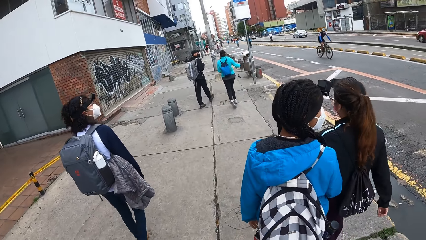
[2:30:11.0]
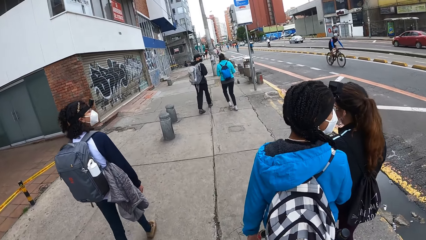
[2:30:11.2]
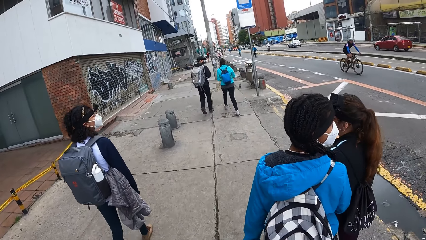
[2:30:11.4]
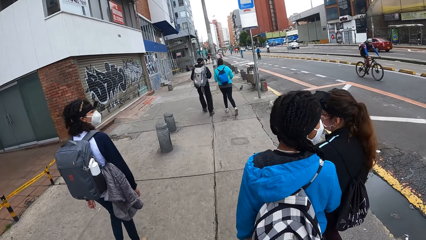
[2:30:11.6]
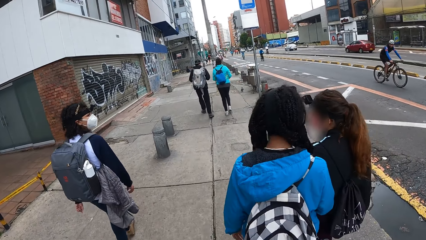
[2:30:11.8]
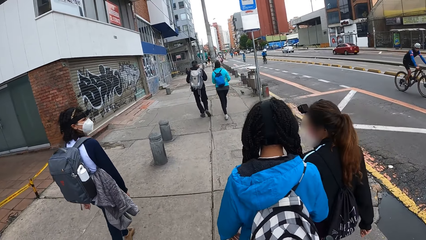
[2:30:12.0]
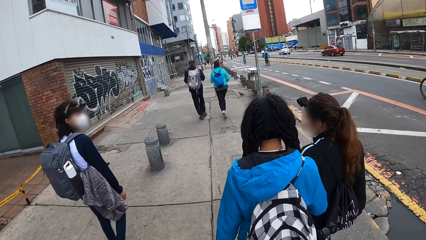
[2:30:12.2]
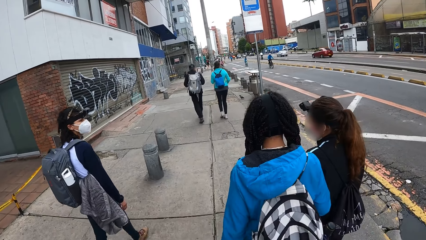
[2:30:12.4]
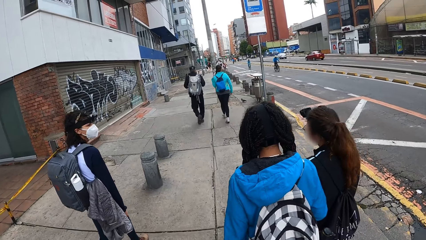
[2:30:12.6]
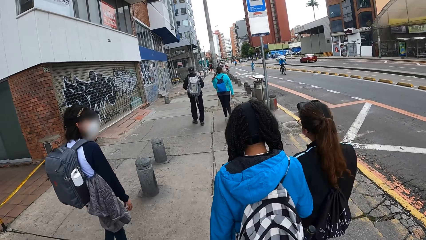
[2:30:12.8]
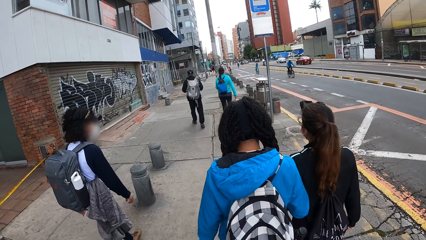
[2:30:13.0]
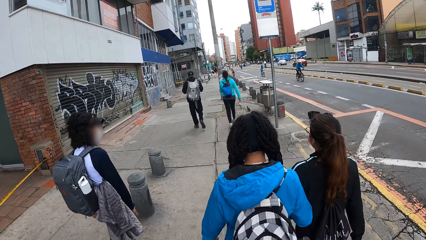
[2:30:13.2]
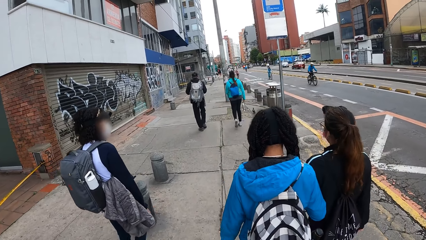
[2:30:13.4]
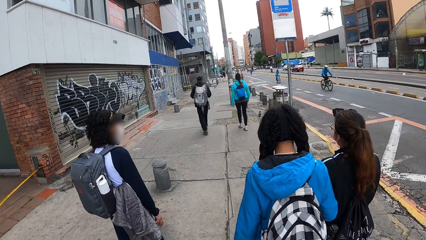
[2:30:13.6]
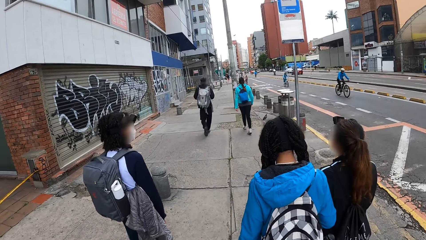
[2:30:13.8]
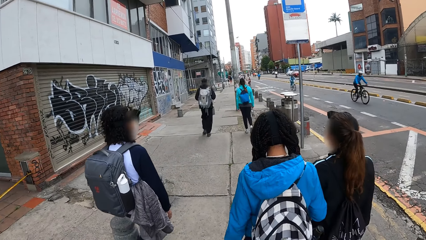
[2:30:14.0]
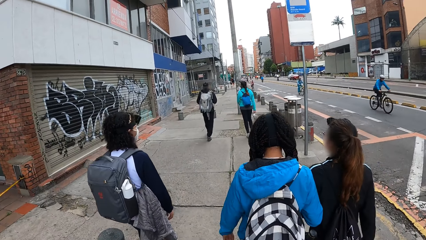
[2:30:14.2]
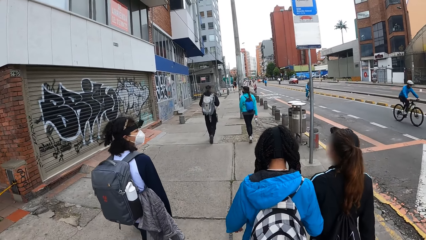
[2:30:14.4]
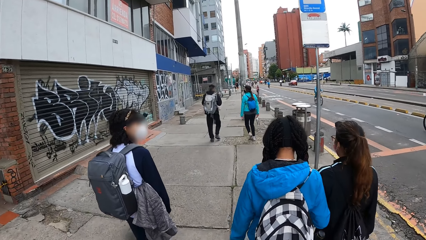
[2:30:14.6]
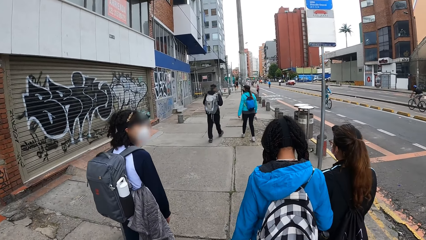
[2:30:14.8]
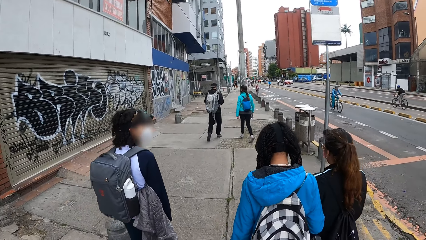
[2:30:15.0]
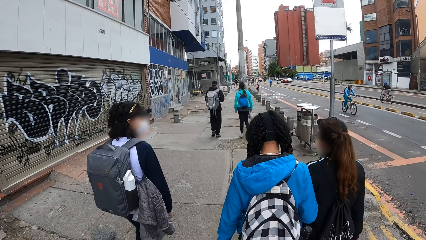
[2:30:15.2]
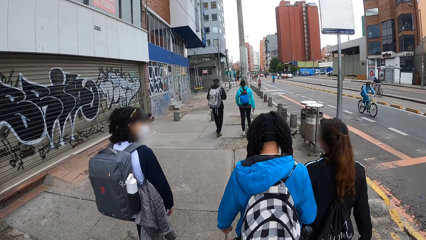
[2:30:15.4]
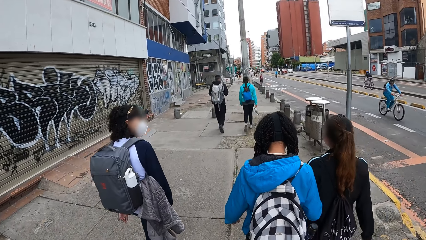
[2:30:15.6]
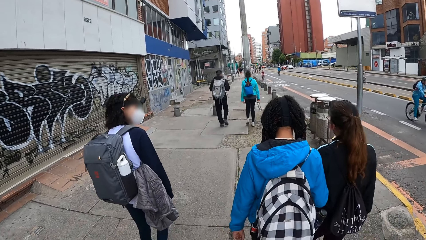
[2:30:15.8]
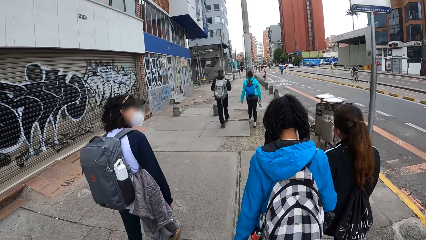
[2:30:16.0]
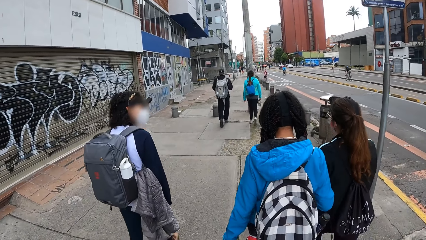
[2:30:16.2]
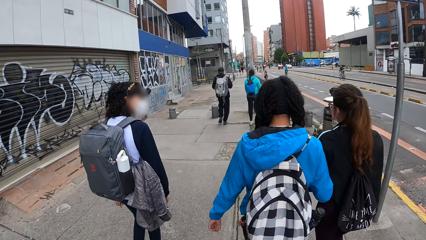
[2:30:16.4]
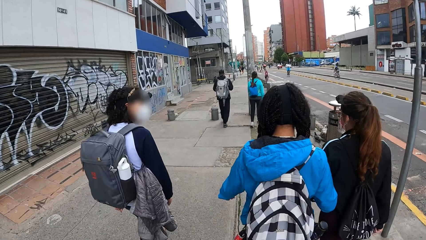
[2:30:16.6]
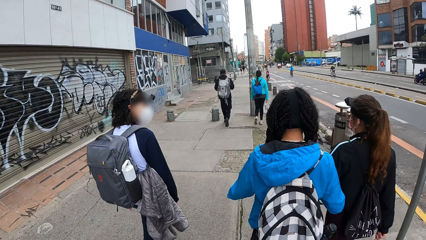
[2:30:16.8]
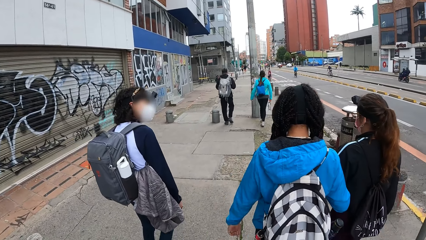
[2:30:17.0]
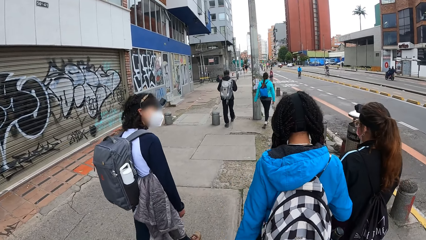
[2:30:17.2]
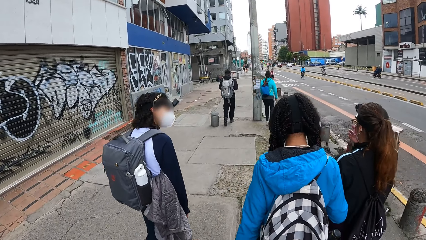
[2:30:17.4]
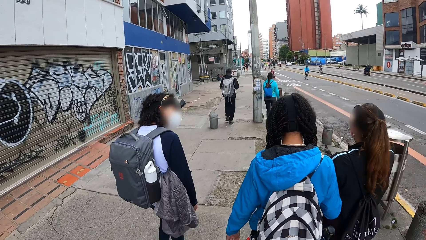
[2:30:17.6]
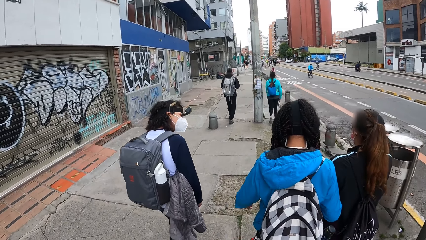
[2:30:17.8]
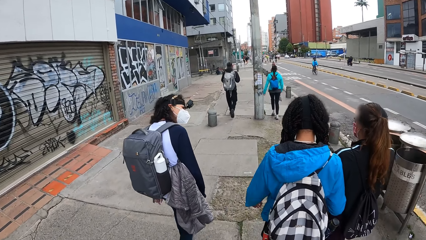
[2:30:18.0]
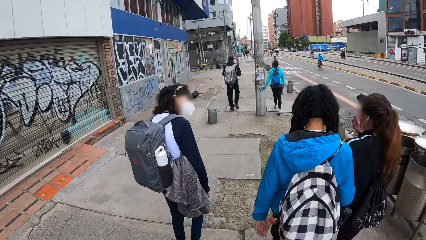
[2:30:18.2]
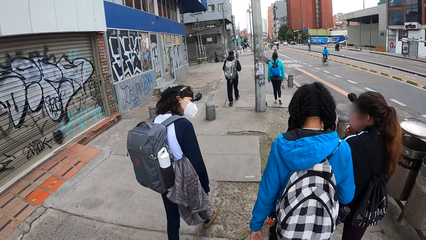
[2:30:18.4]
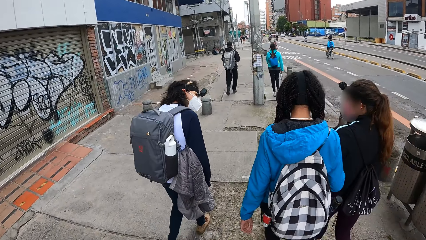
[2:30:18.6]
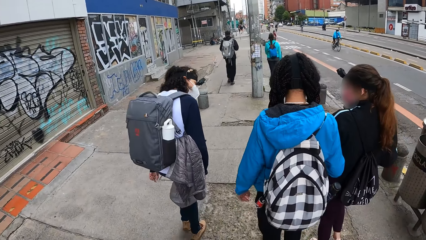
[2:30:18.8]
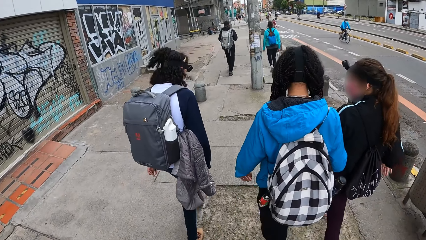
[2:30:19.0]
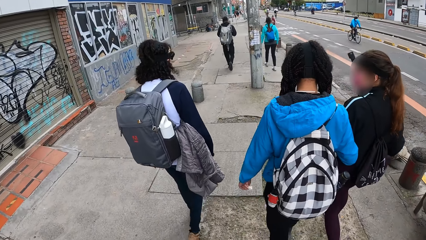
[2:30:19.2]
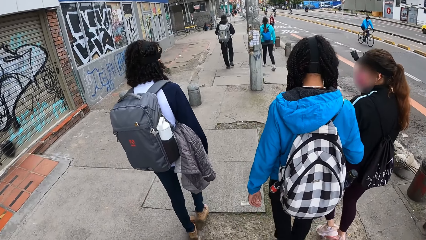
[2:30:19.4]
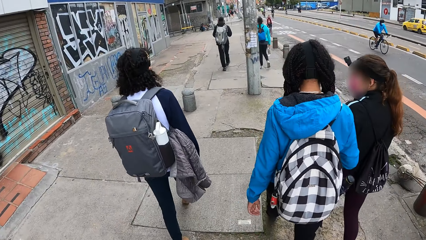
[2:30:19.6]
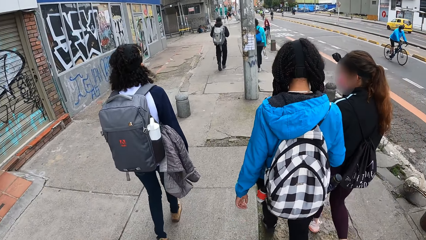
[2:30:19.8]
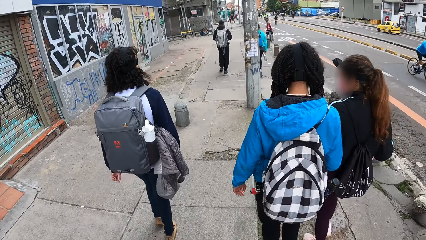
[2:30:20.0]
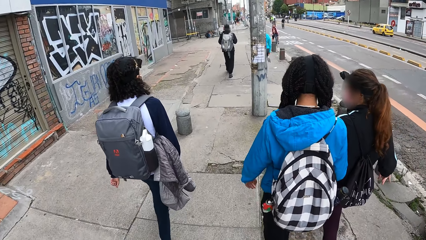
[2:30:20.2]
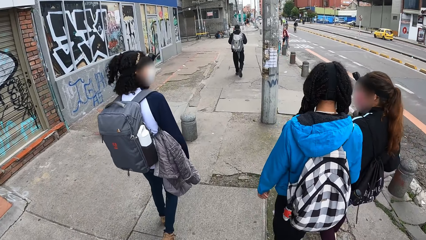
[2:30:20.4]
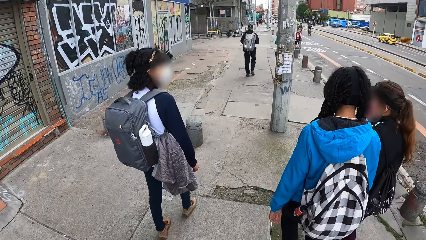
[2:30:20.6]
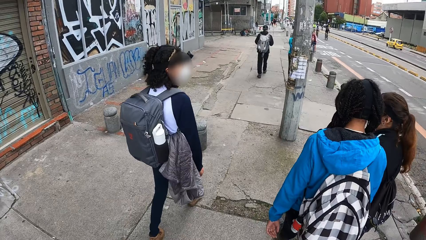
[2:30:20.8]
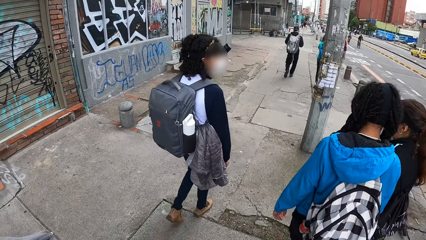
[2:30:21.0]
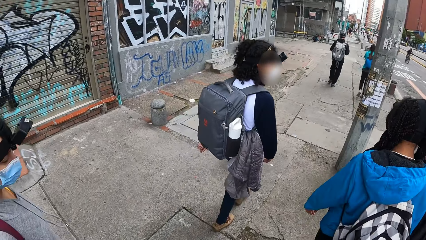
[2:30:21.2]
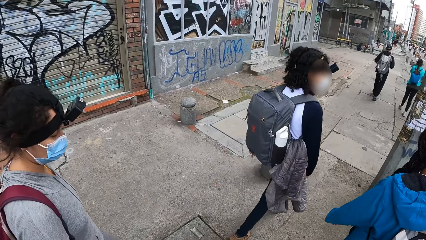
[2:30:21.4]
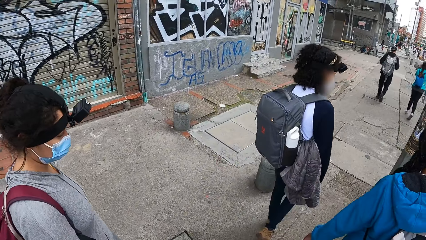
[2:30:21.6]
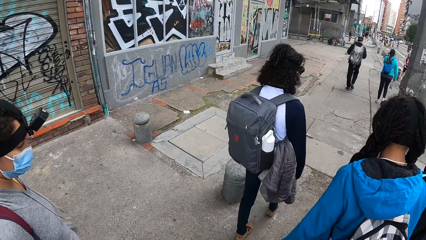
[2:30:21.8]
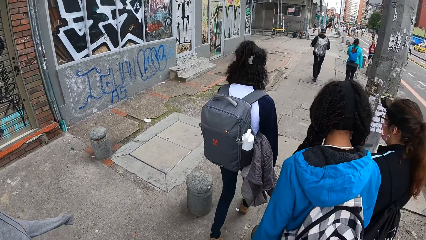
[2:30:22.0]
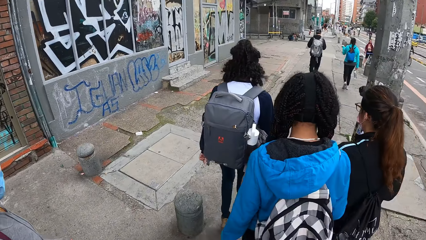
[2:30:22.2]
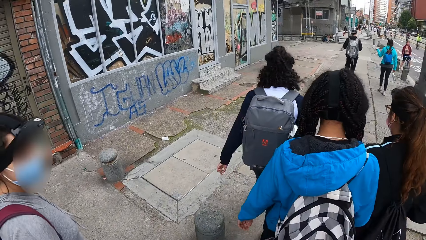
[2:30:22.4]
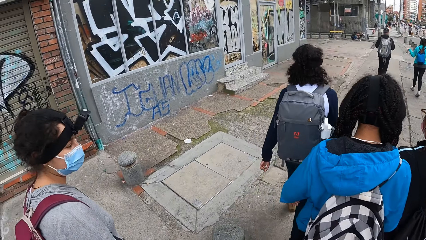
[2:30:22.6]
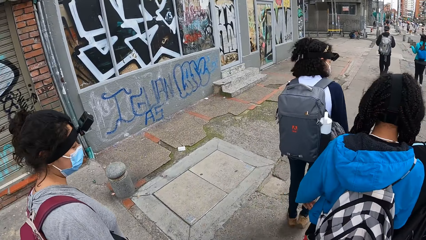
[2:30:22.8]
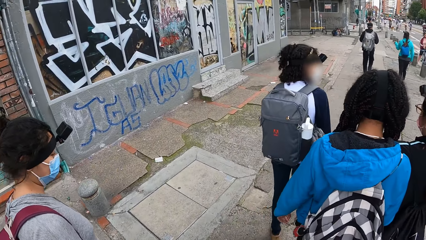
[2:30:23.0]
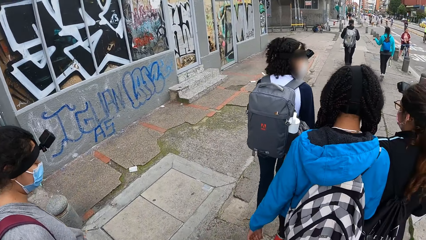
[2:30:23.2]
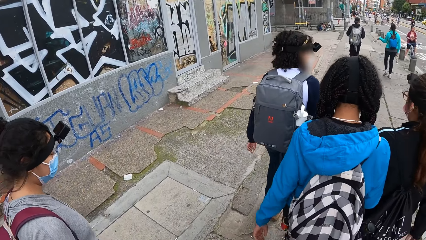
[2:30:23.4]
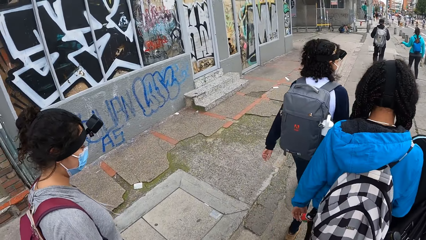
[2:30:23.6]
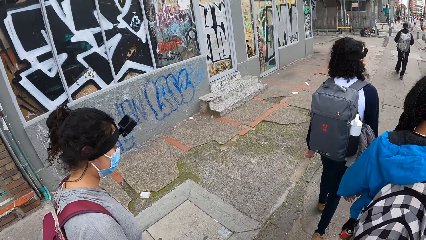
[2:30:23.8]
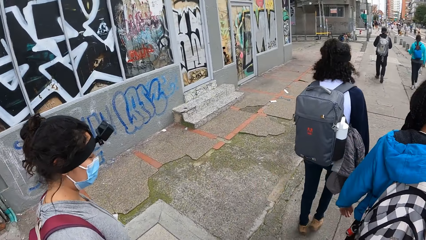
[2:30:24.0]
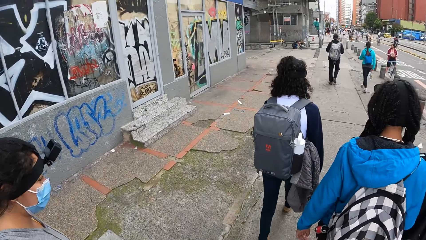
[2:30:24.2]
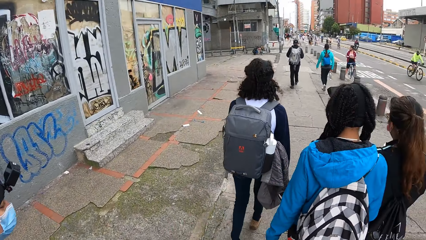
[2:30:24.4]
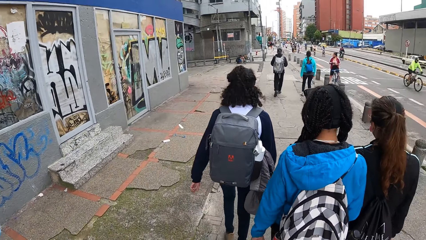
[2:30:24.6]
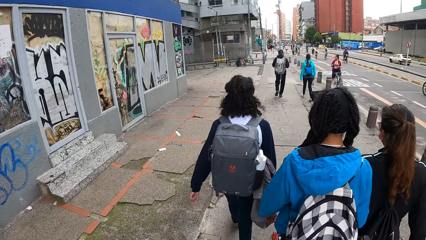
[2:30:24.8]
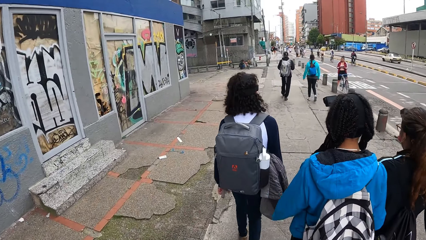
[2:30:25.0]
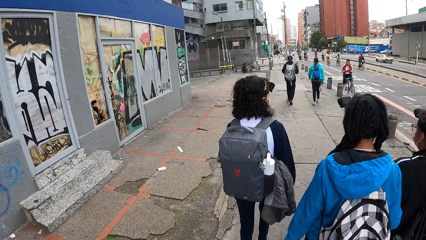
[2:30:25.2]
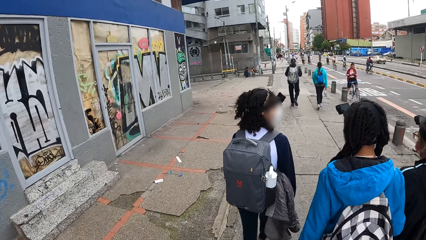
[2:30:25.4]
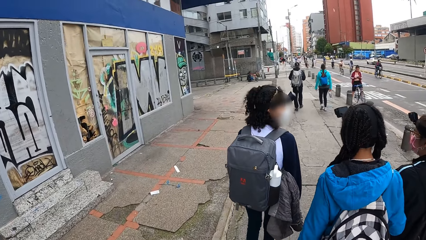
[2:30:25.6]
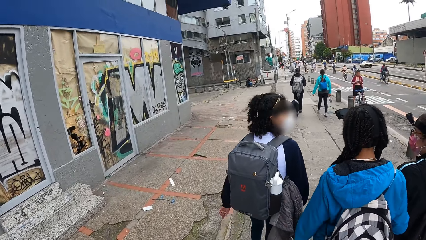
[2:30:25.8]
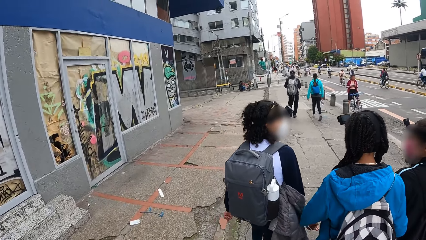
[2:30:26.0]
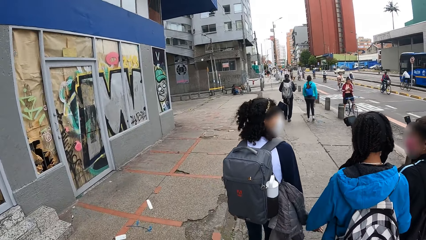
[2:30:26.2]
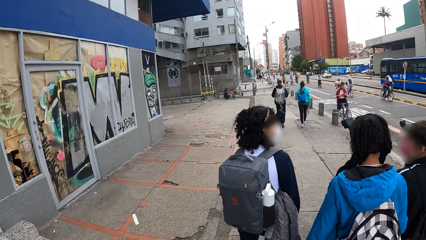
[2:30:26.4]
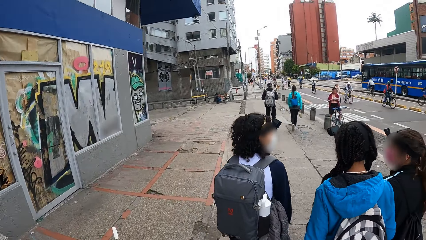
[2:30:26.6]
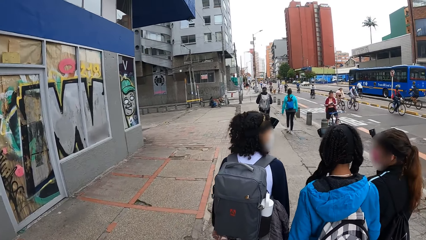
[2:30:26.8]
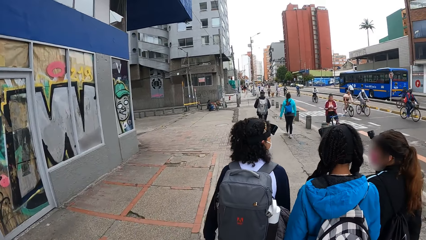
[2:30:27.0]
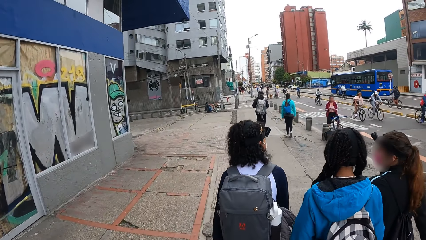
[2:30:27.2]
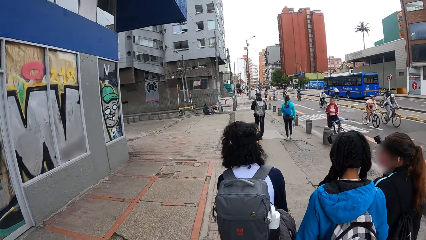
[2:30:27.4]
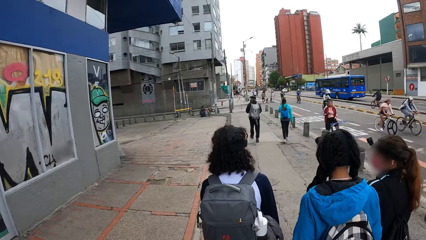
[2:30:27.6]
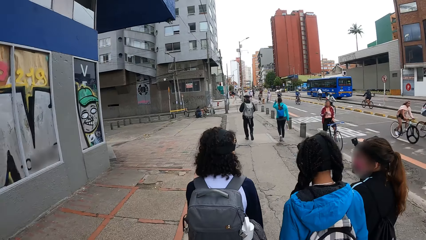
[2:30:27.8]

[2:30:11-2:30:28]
A woman converses with another woman and a third woman. The third woman adjusts her eyeglass with her right hand. A fourth woman gestures to a man with her left hand.
